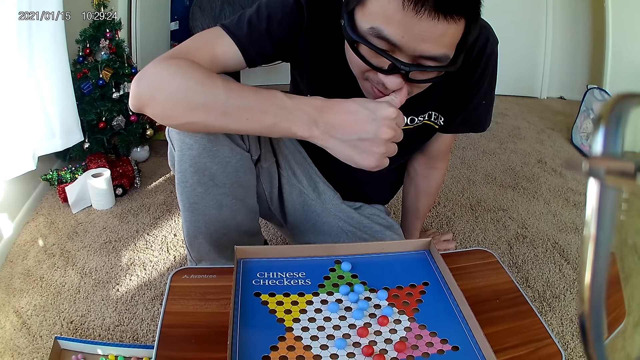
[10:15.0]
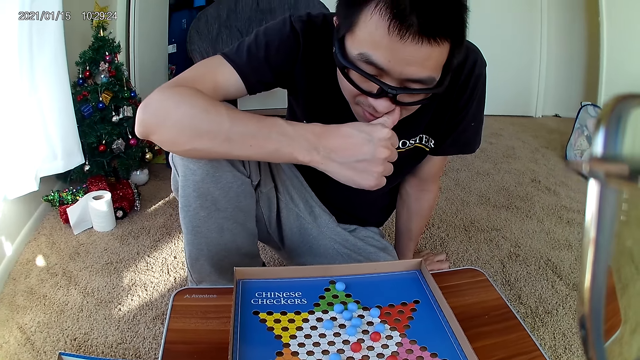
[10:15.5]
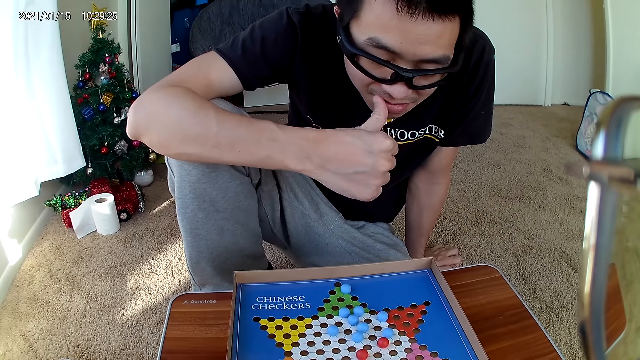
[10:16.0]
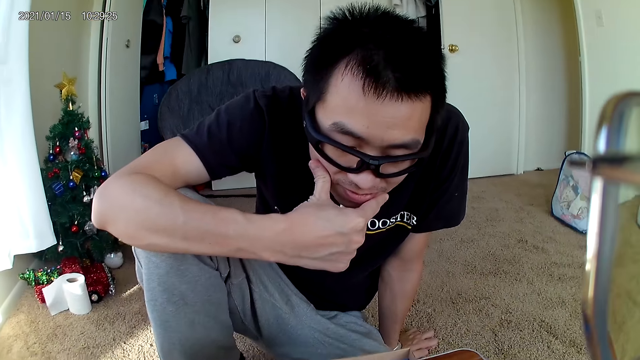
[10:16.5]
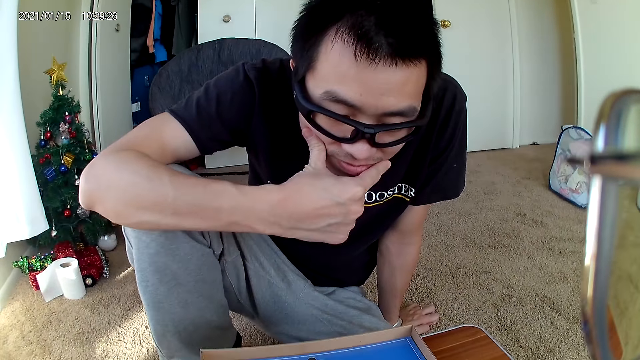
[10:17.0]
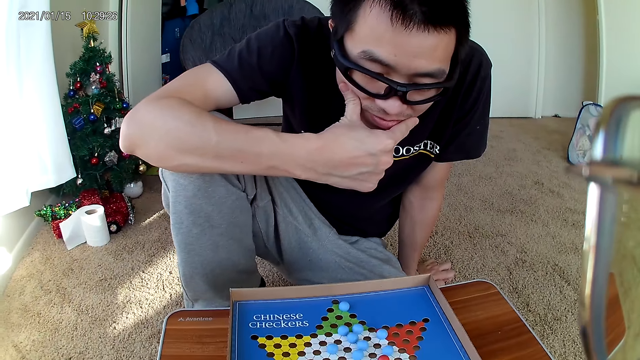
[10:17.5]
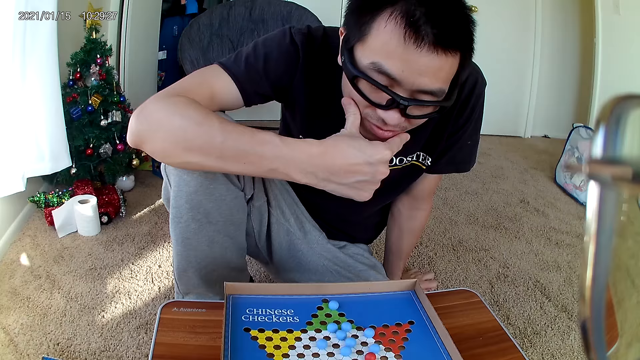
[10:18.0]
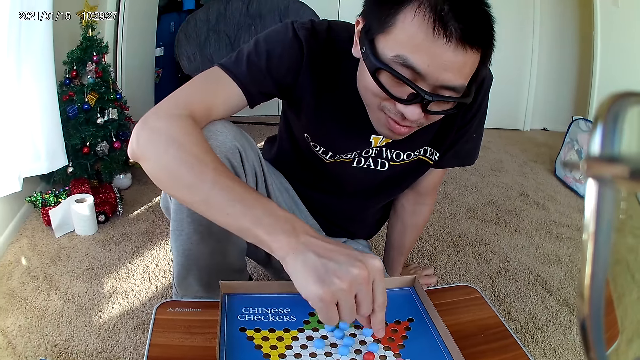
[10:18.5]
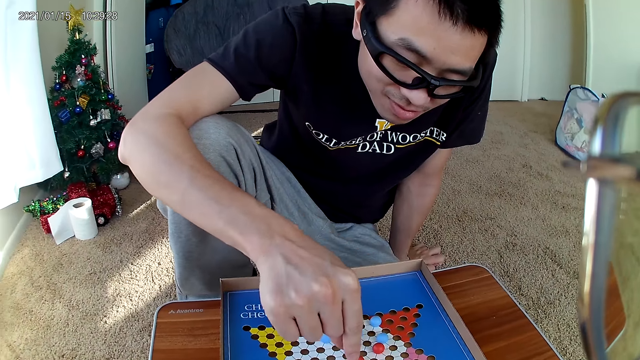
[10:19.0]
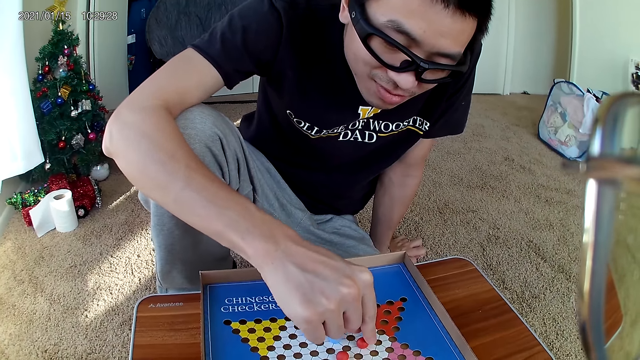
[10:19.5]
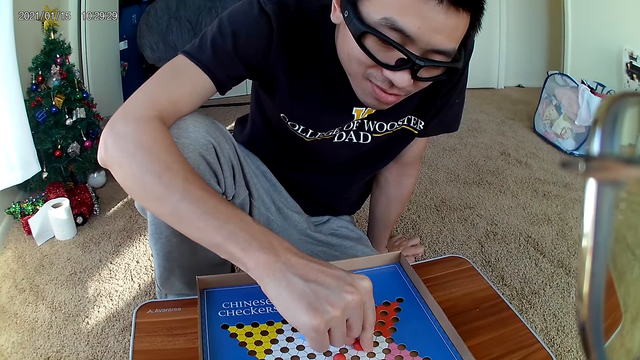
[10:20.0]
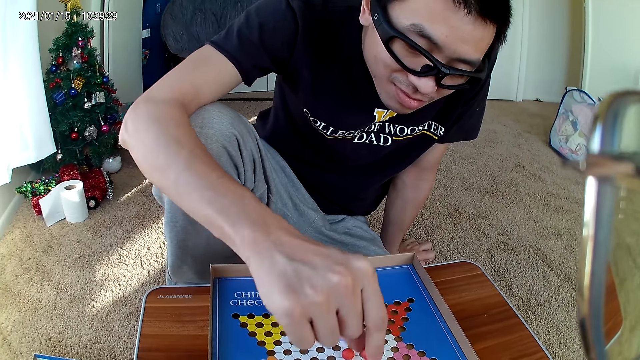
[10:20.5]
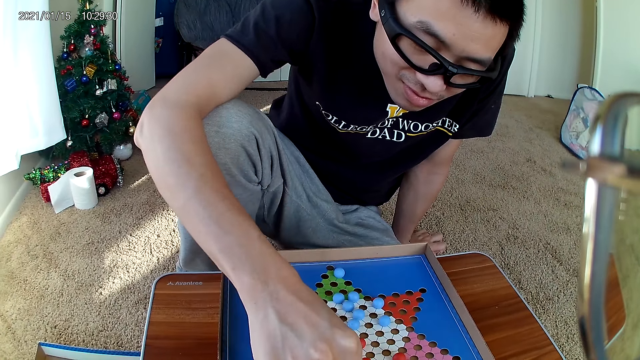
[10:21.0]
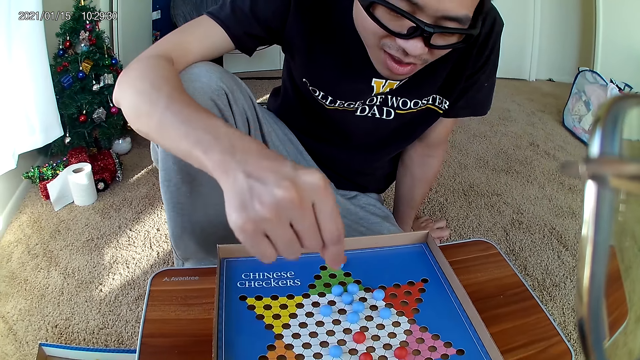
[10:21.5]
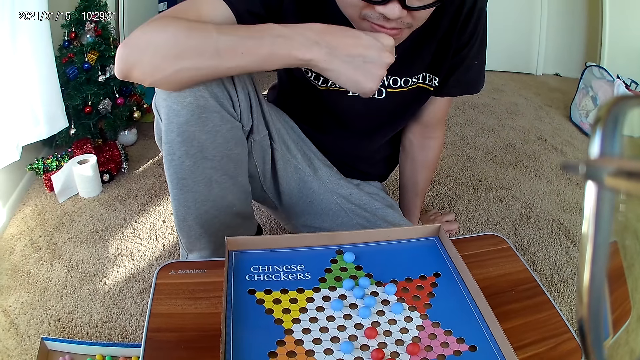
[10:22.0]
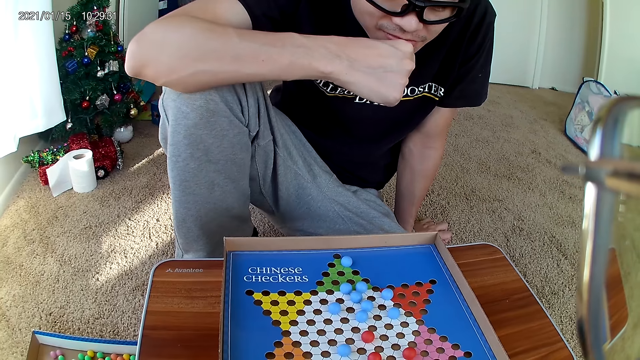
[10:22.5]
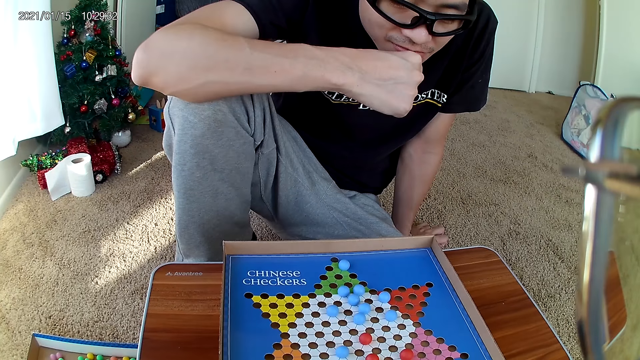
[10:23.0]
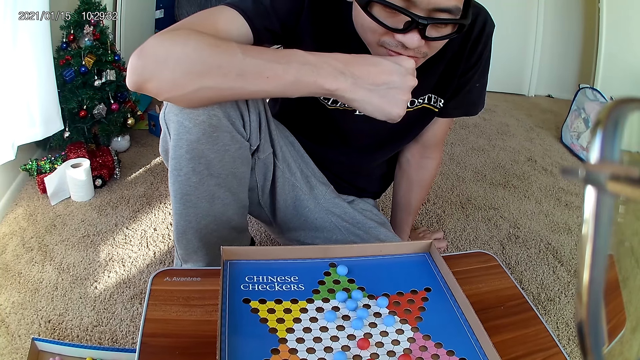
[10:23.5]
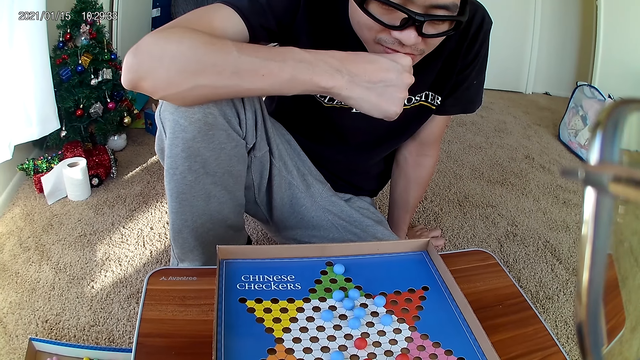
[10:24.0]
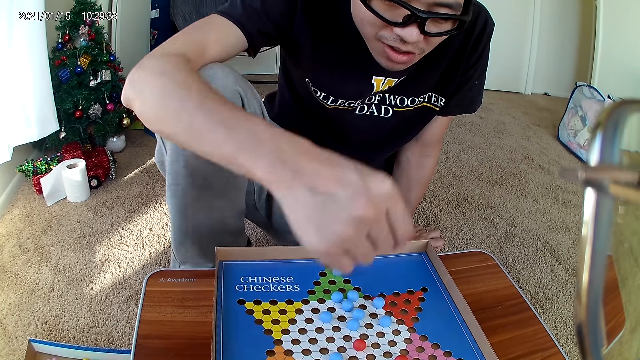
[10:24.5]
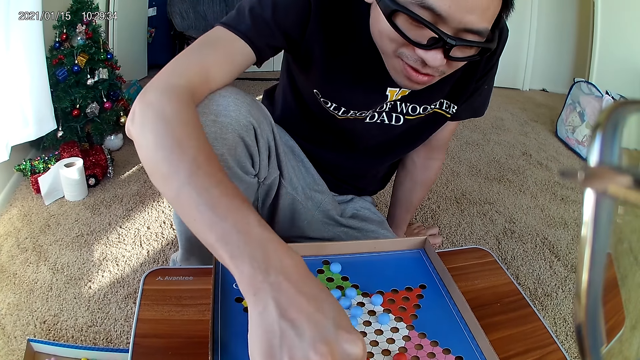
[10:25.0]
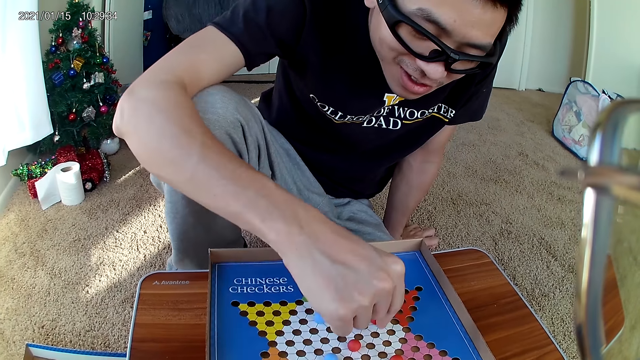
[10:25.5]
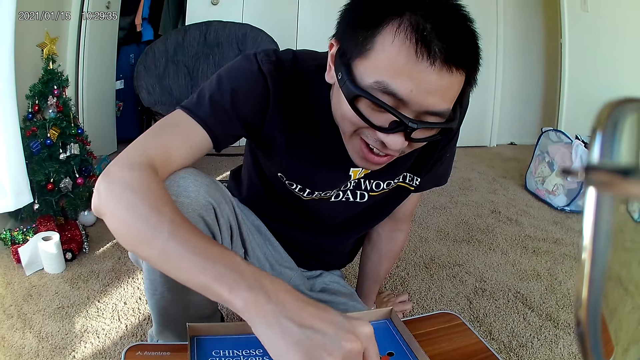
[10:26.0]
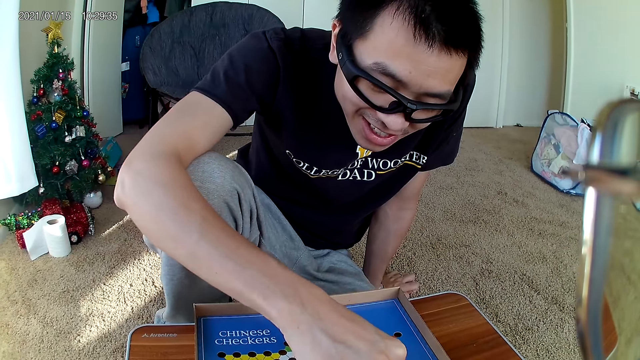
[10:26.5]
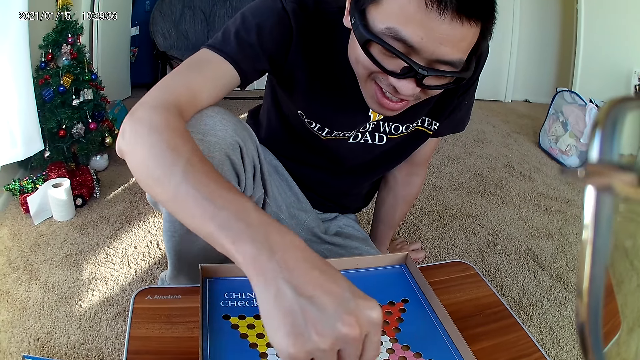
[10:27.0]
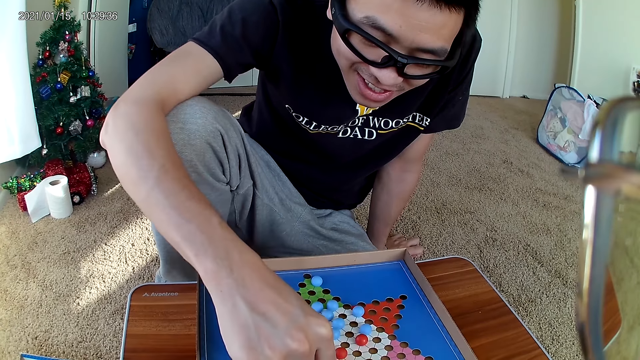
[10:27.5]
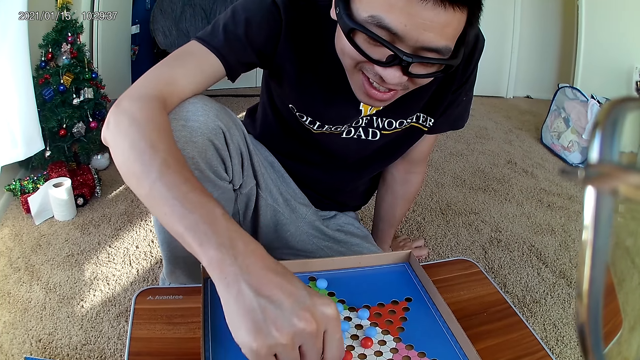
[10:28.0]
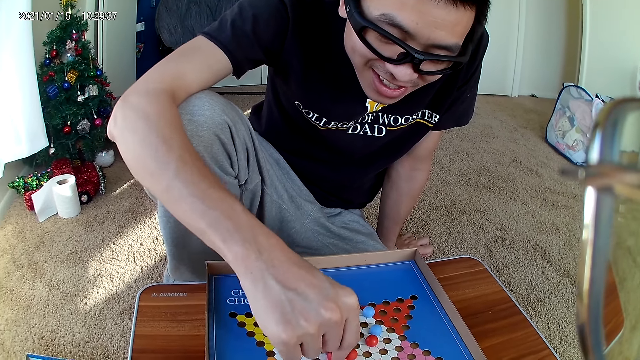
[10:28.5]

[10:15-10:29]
A man holds his chin. The man picks a marble. The man moves a red marble piece on the checkers board to a new position. The man drops the marble and holds his chin. The man picks a marble. The man moves the red marble piece on the checkers board to a new position.

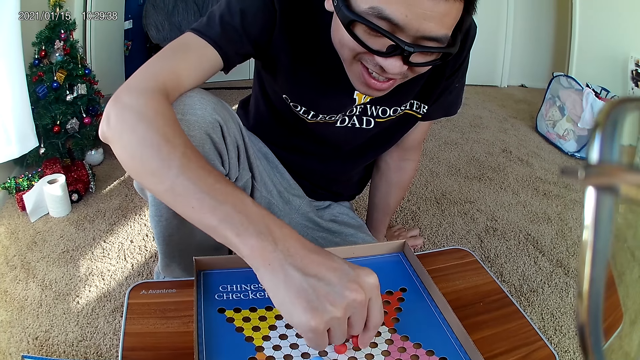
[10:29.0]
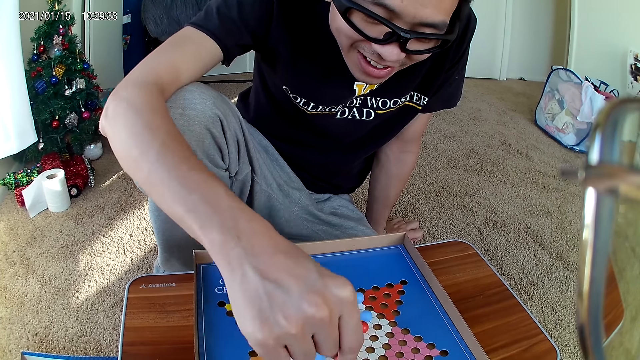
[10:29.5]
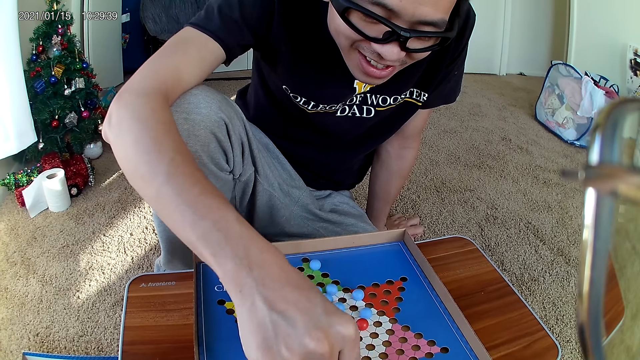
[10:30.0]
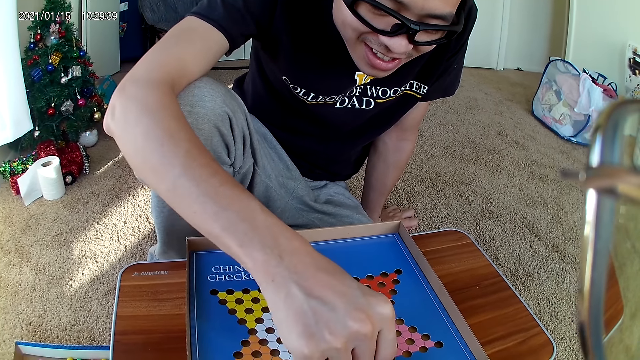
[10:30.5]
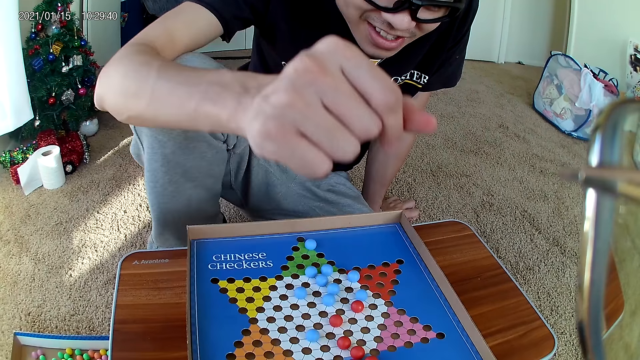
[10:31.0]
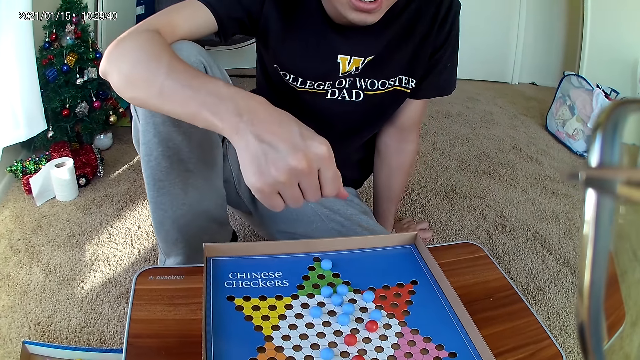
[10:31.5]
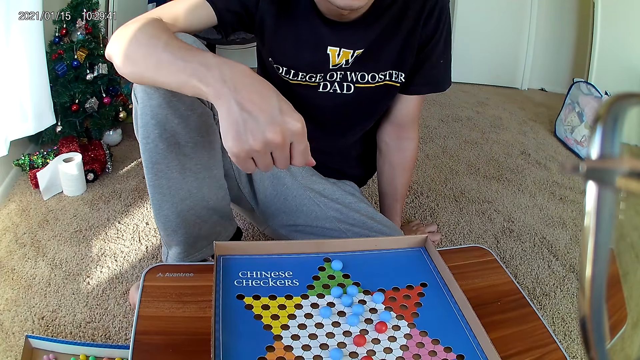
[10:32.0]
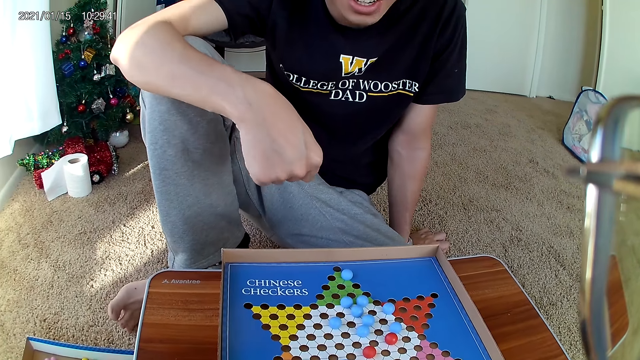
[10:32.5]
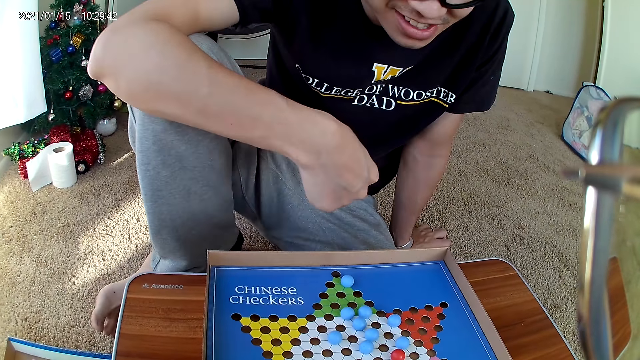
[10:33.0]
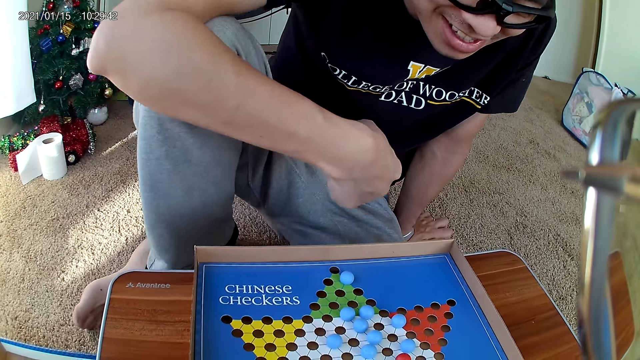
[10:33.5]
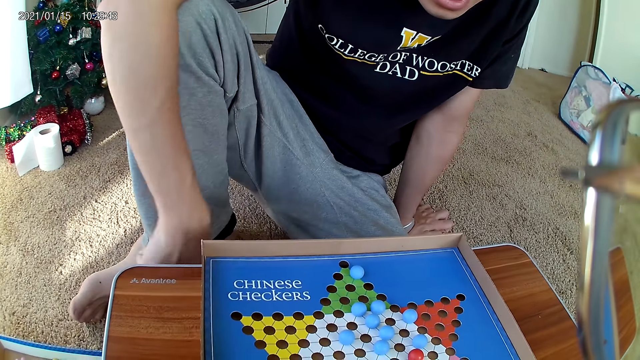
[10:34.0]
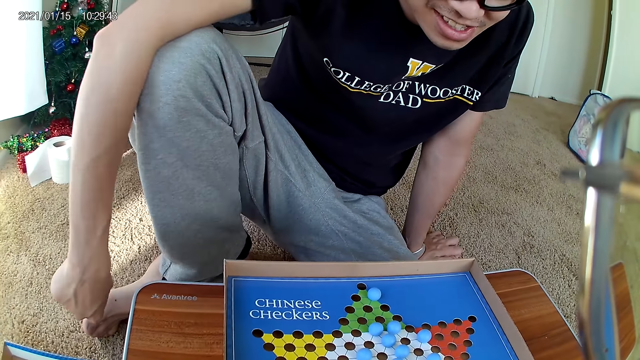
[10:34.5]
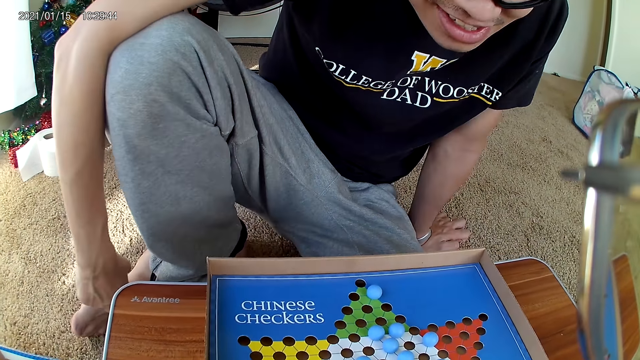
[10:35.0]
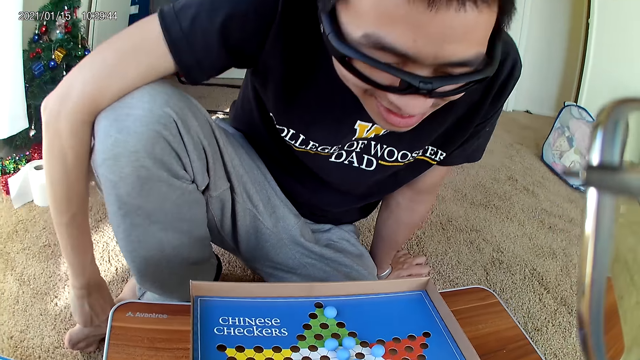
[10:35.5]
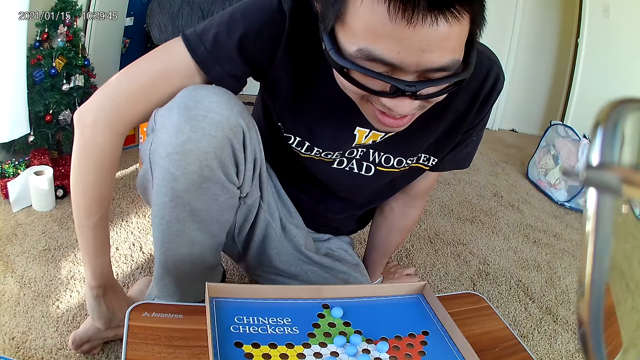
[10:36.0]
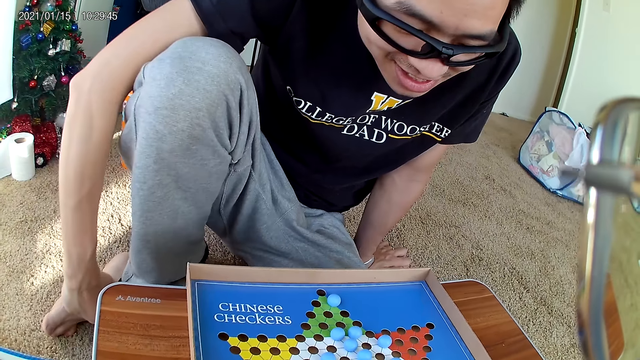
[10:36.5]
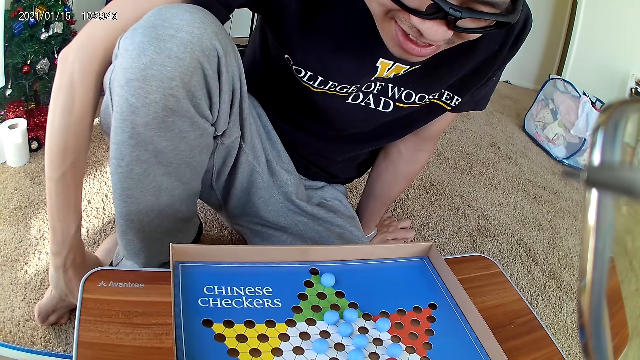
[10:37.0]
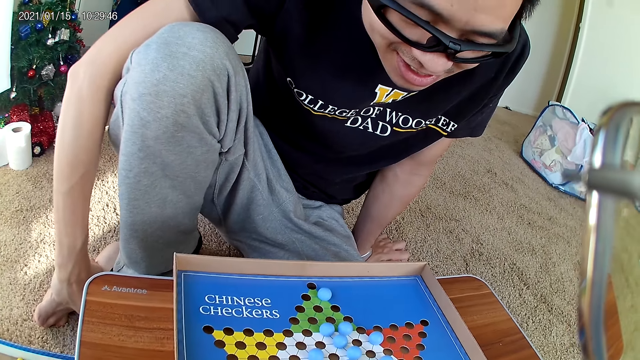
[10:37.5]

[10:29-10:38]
A man drops a marble.
